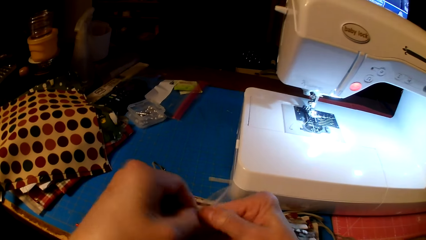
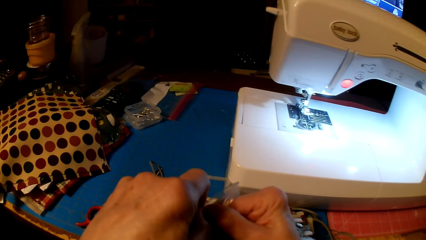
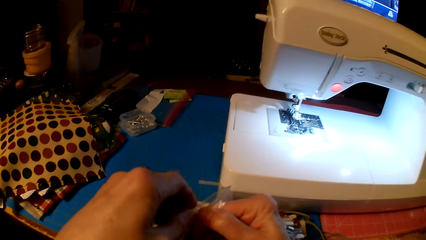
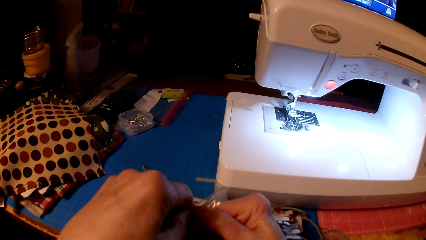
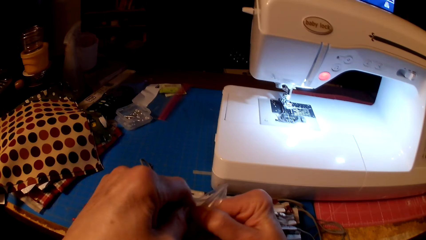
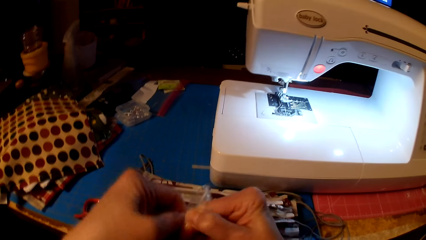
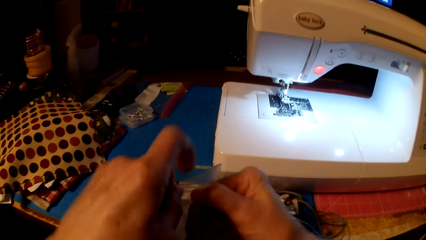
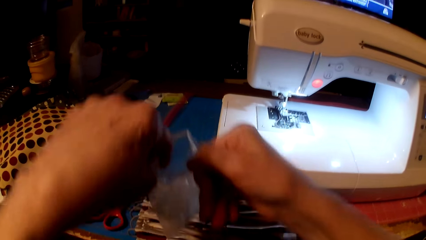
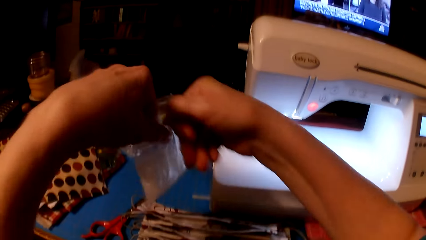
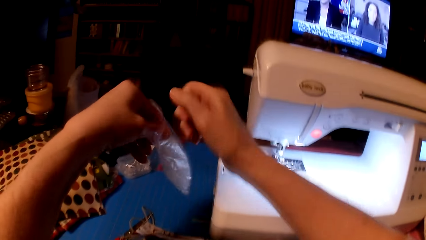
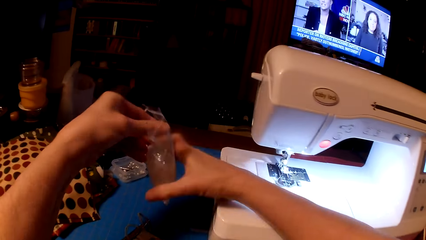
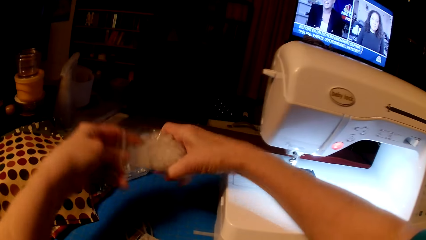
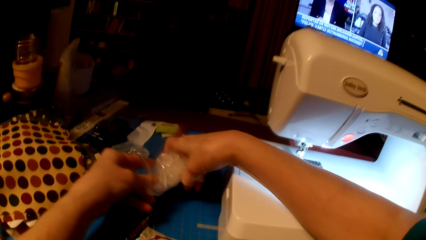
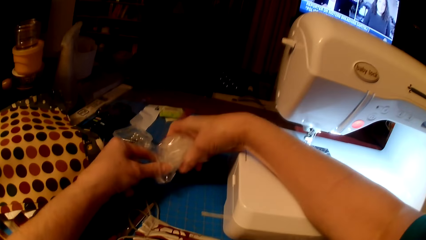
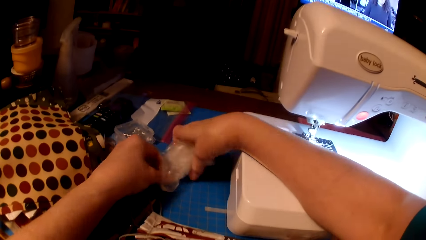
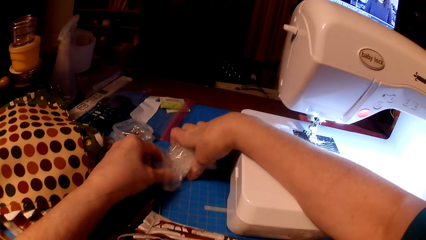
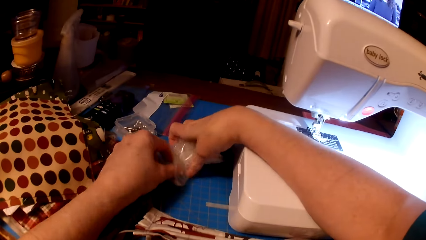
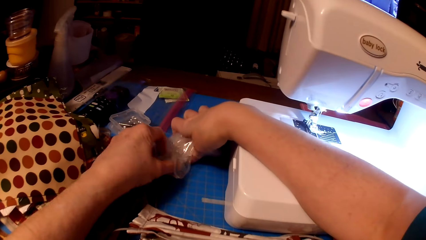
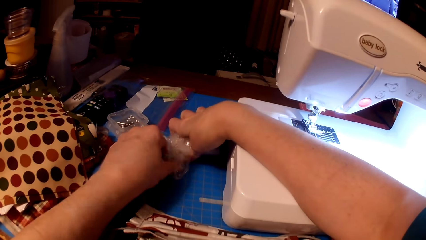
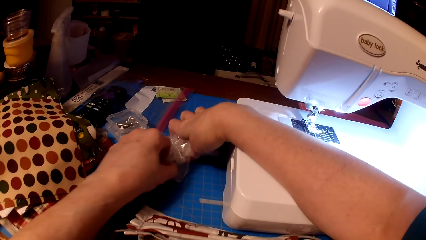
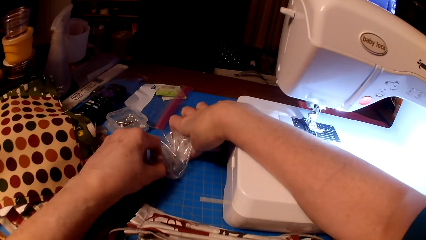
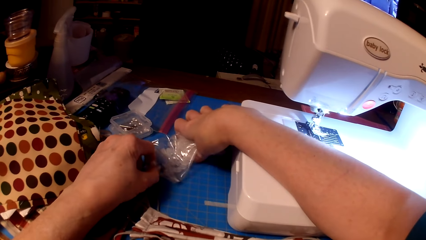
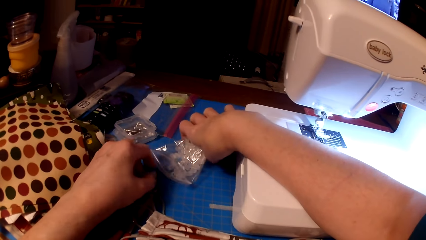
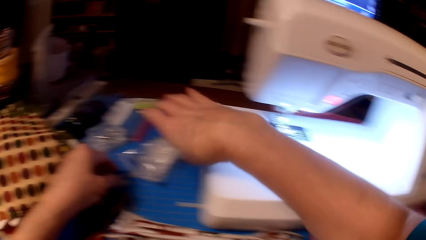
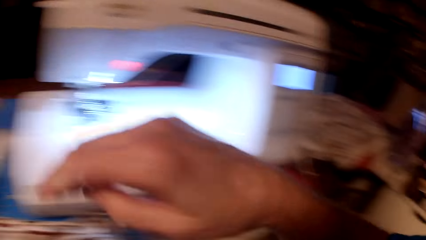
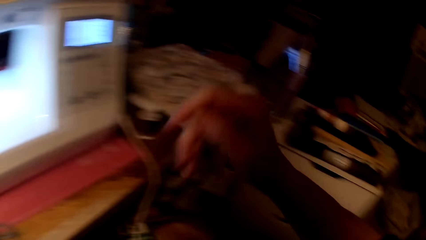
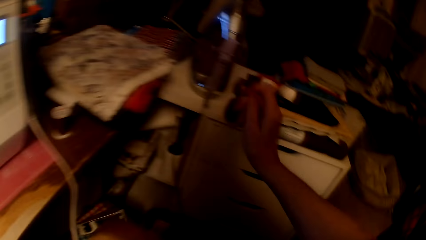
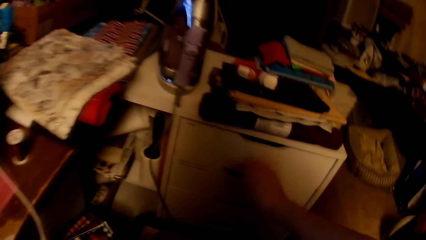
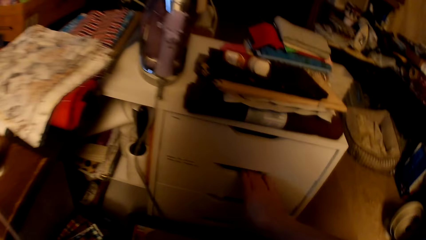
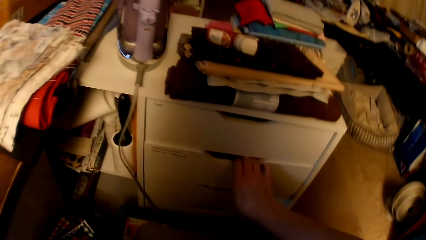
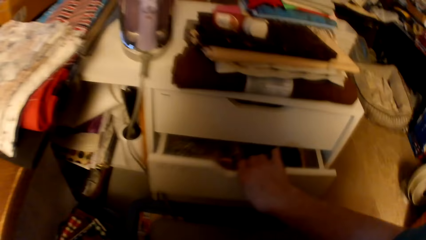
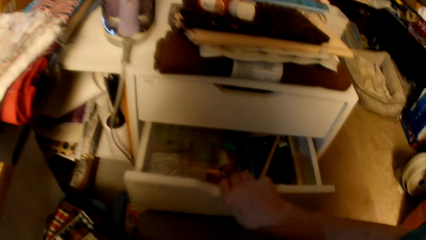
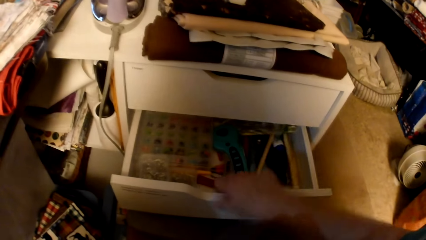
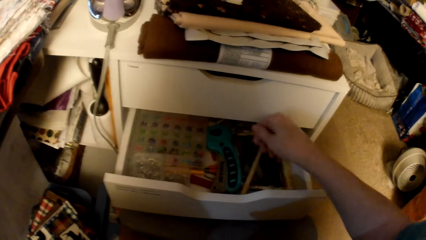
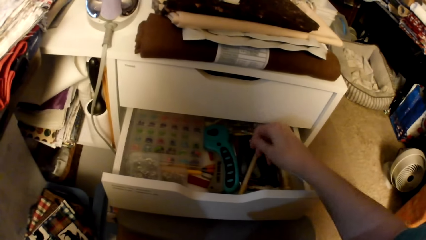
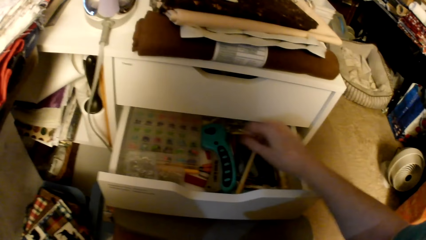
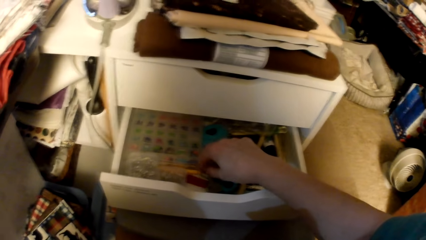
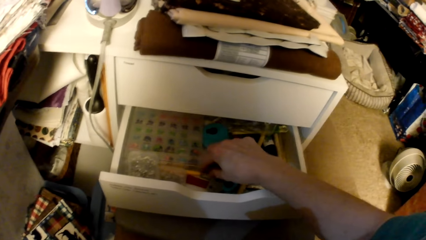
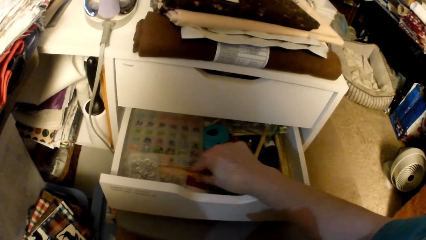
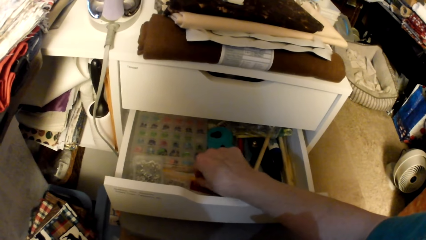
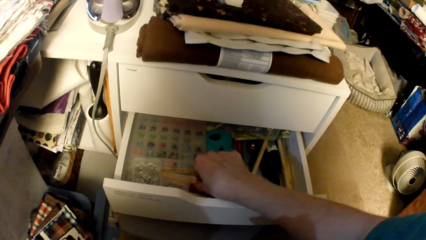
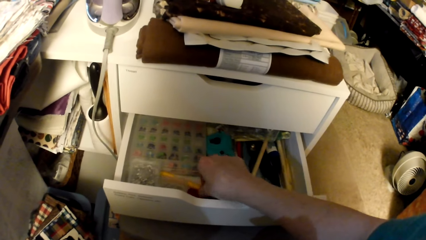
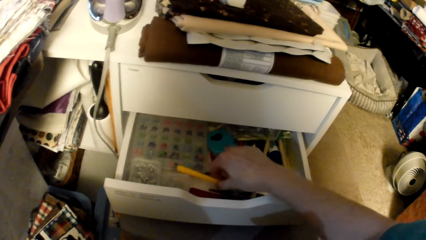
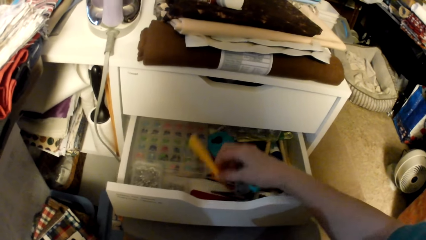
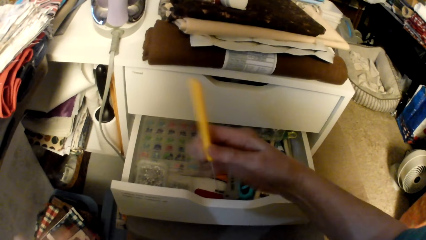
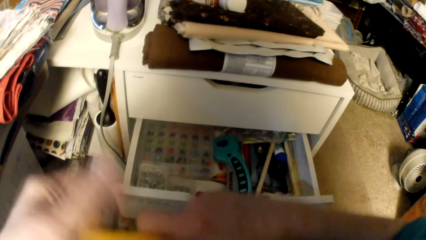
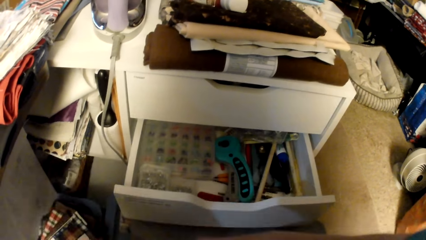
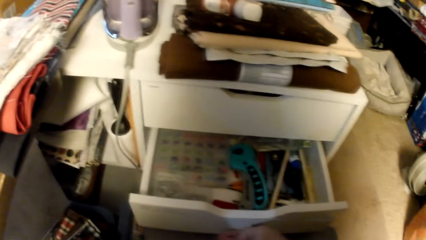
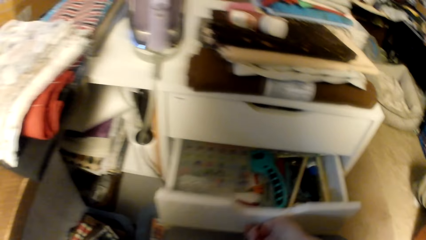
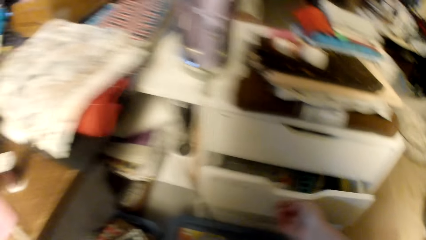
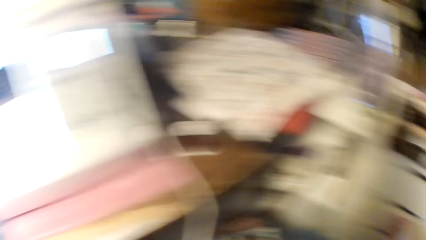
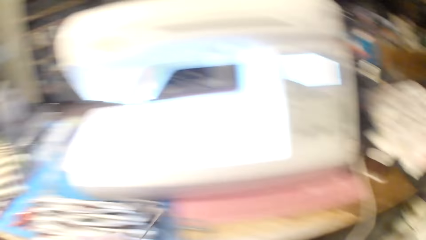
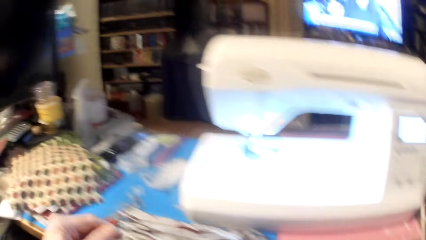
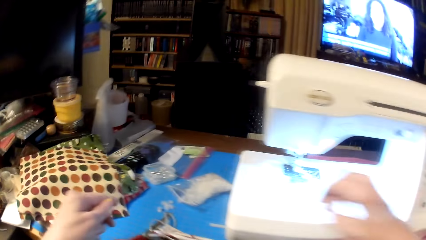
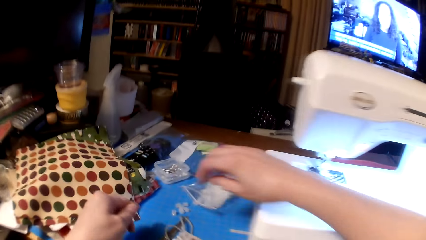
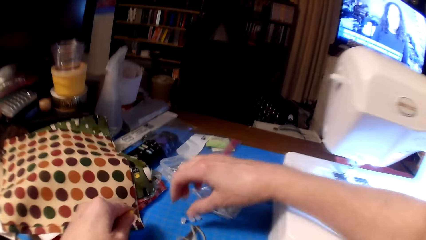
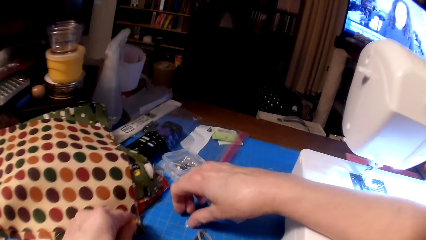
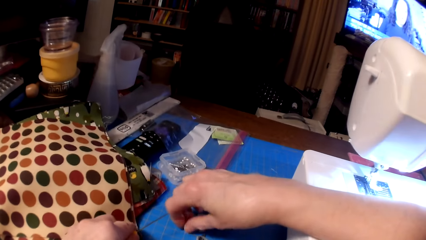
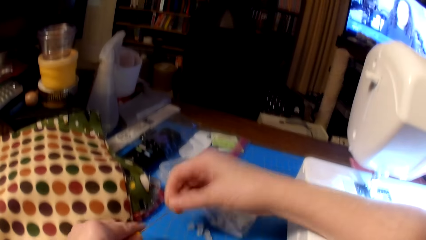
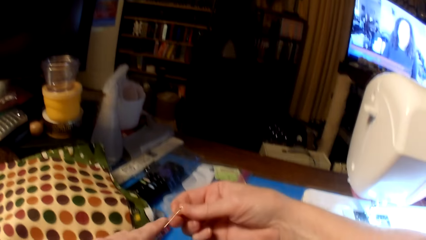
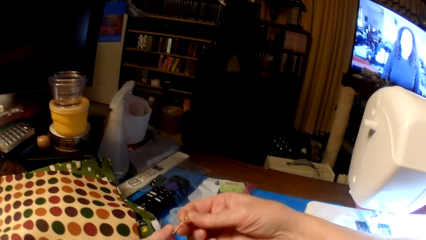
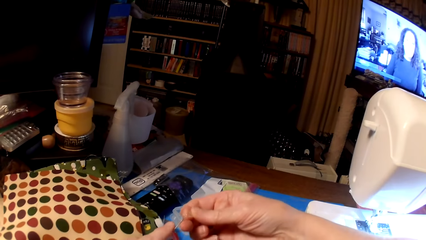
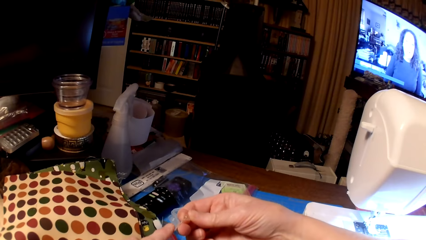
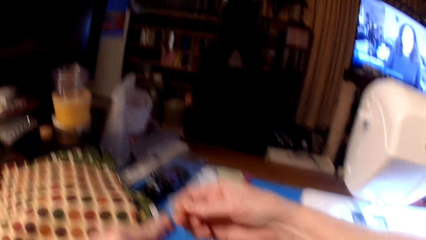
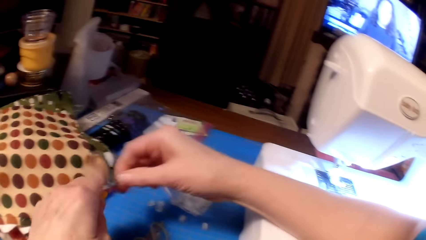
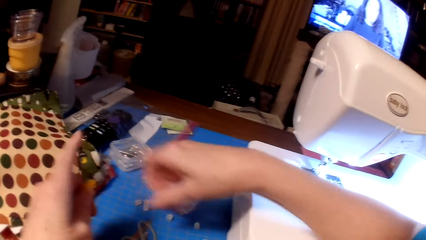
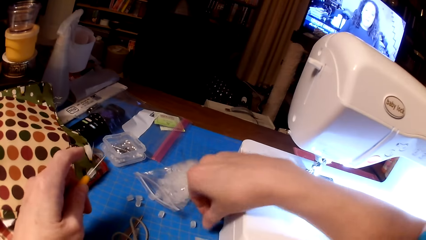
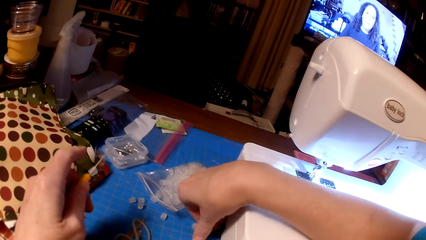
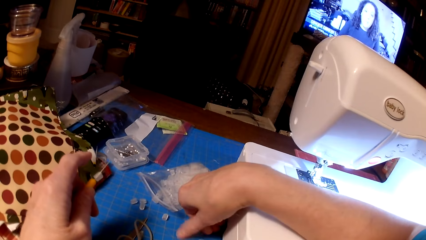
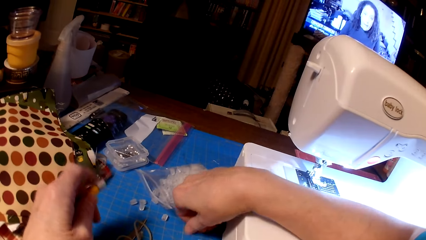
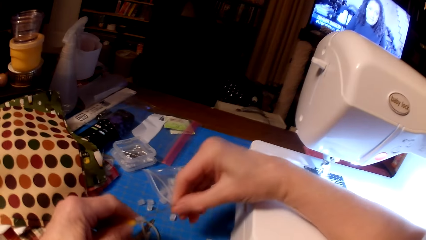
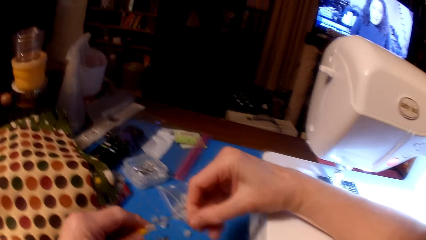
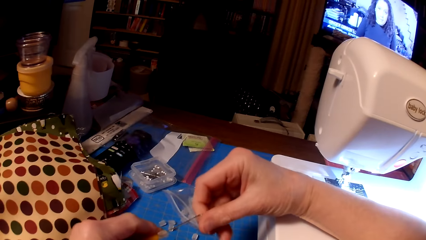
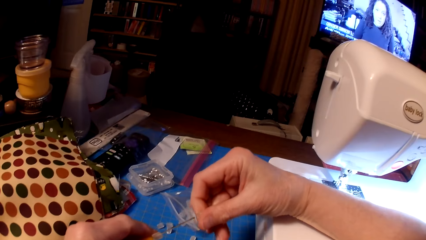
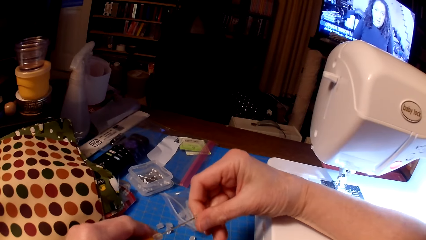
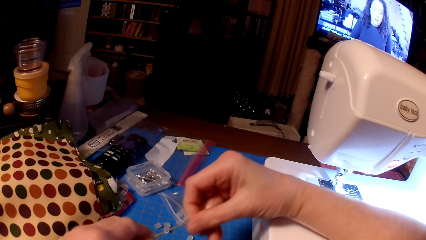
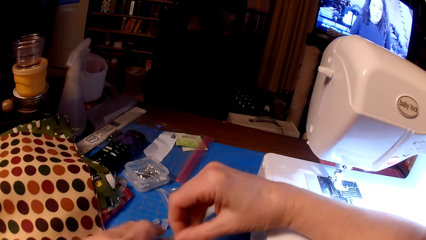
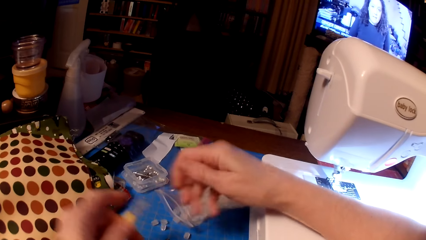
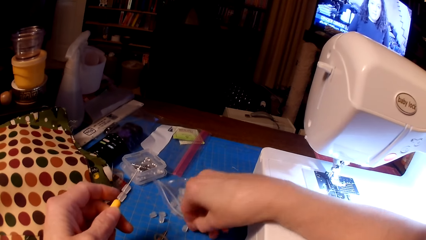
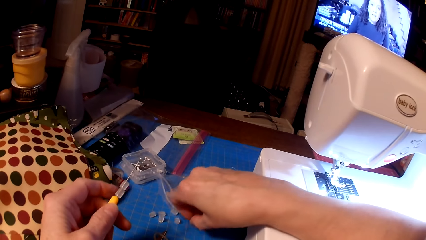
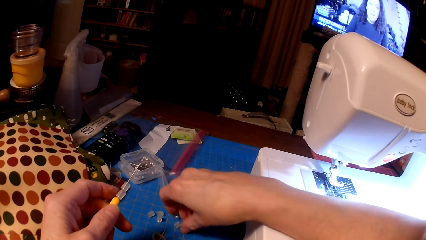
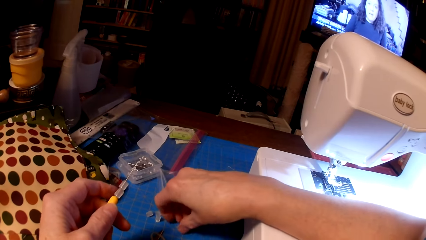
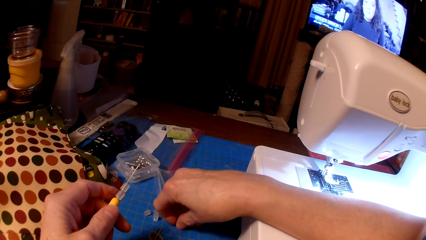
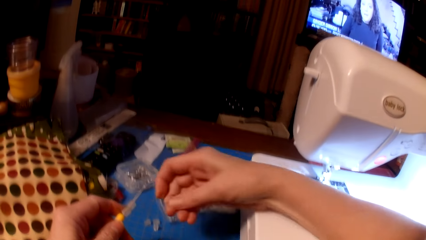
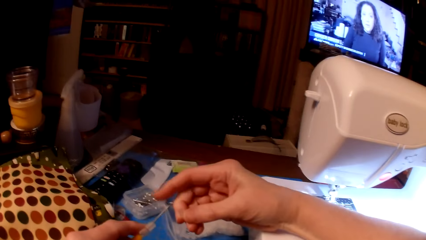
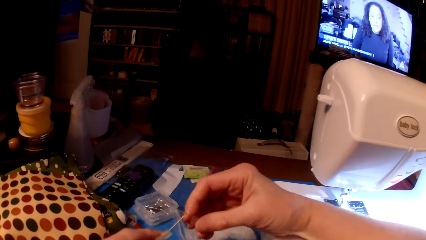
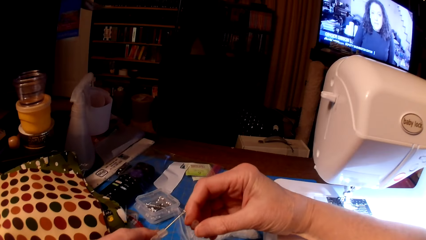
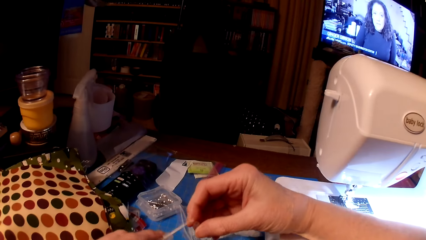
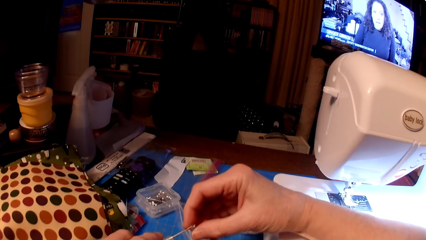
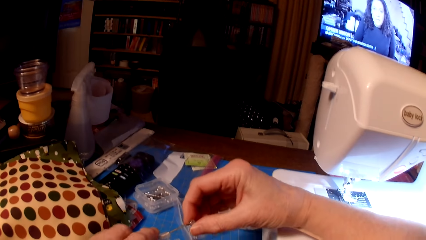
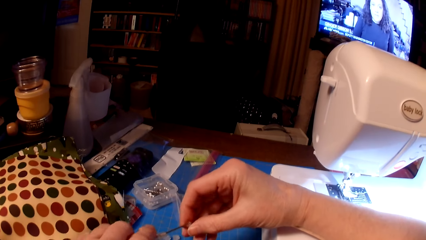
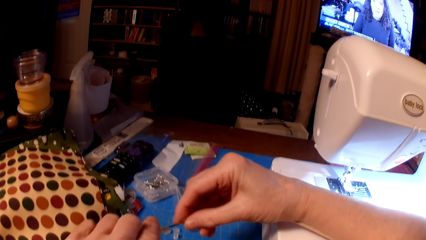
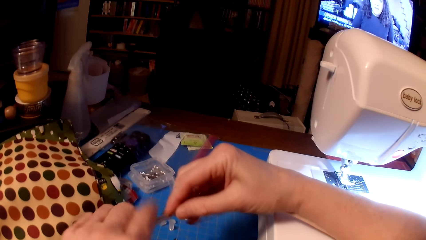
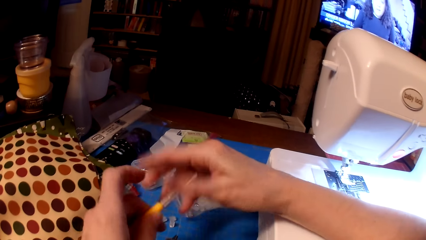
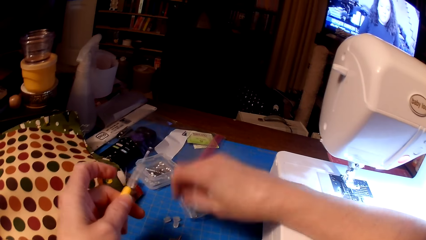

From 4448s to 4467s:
The camera wearer opens the plastic paper. They pour the beads on the table. They open a drawer. They pick up the crochet. They close the drawer. They put the beads in the crochet.
